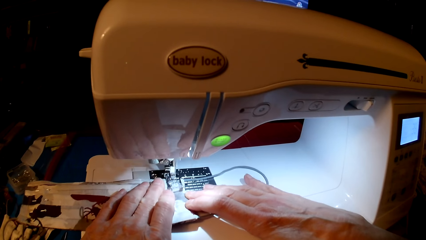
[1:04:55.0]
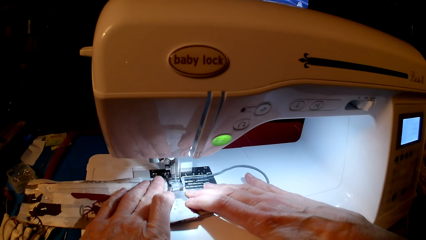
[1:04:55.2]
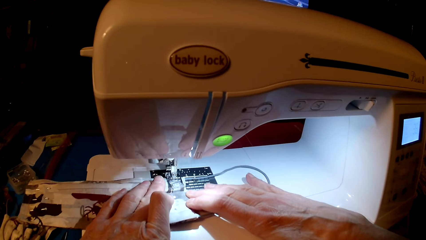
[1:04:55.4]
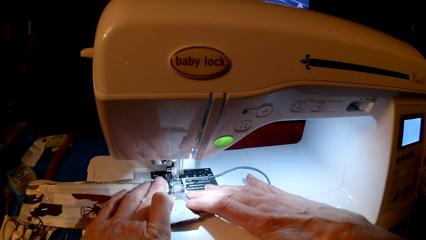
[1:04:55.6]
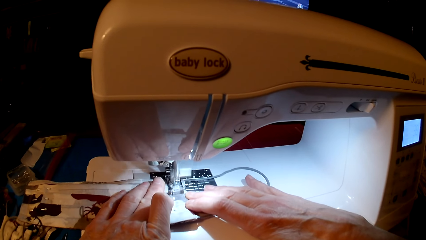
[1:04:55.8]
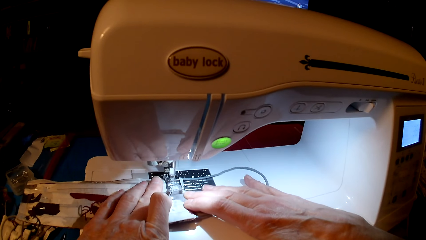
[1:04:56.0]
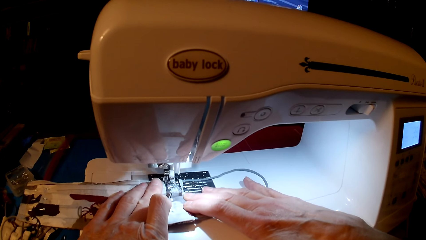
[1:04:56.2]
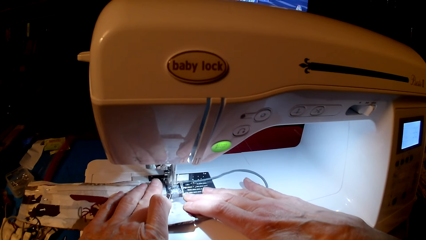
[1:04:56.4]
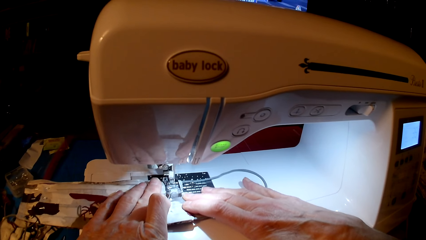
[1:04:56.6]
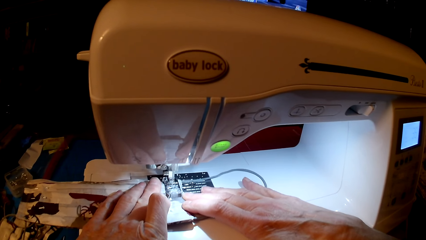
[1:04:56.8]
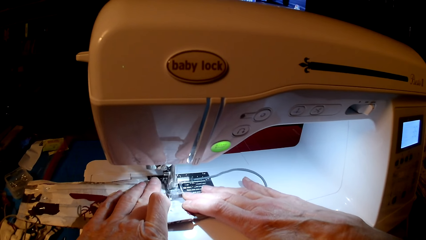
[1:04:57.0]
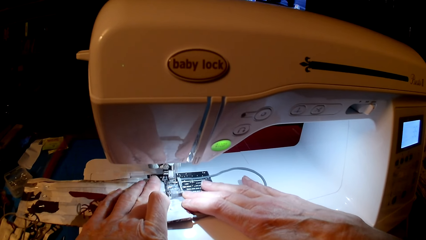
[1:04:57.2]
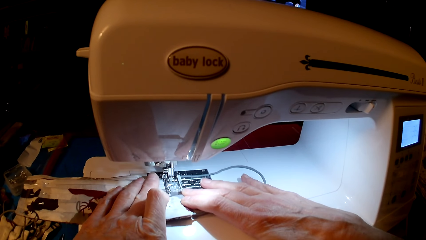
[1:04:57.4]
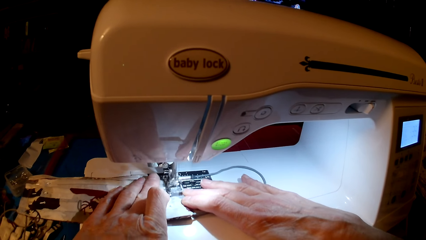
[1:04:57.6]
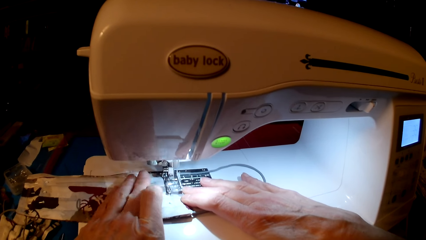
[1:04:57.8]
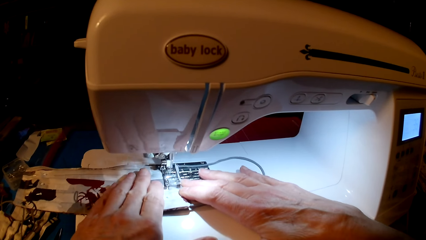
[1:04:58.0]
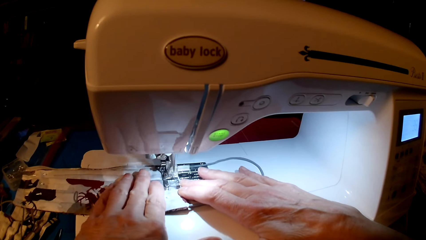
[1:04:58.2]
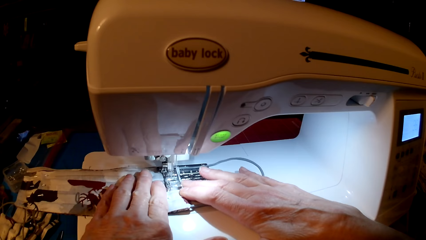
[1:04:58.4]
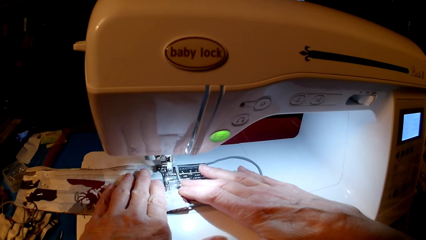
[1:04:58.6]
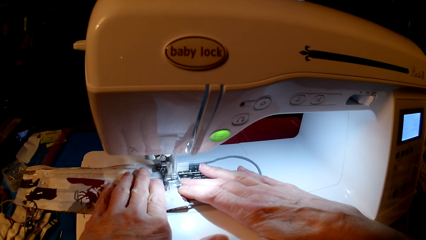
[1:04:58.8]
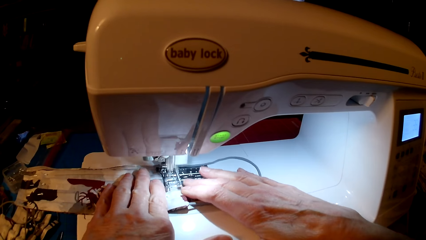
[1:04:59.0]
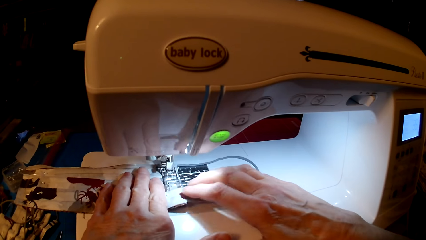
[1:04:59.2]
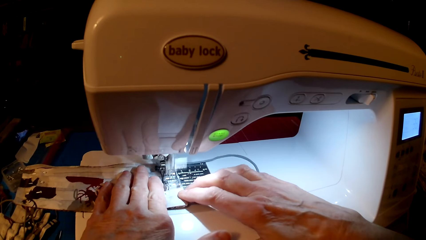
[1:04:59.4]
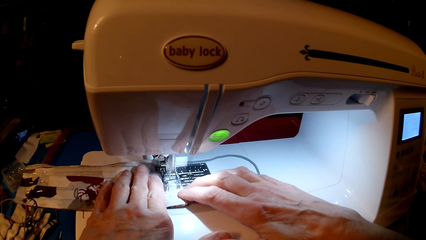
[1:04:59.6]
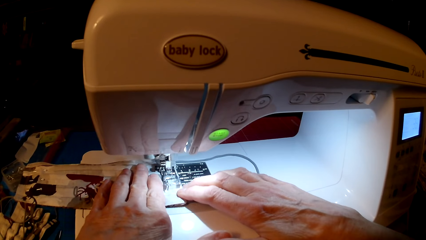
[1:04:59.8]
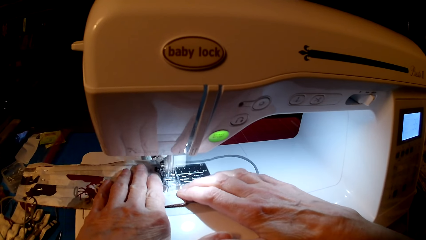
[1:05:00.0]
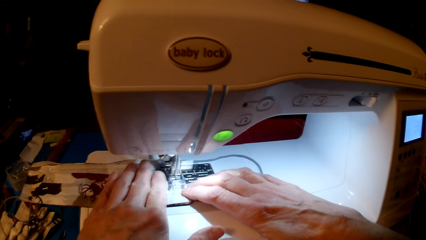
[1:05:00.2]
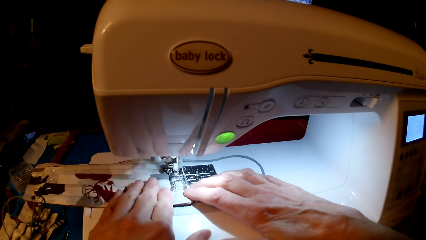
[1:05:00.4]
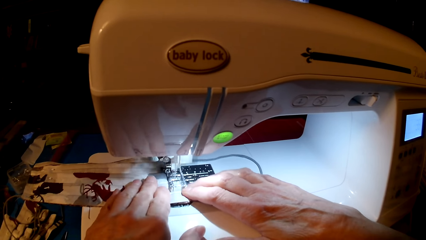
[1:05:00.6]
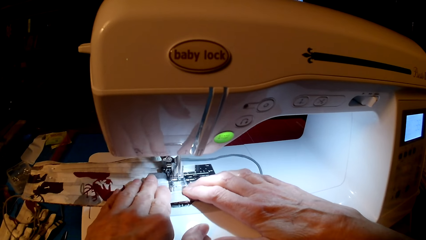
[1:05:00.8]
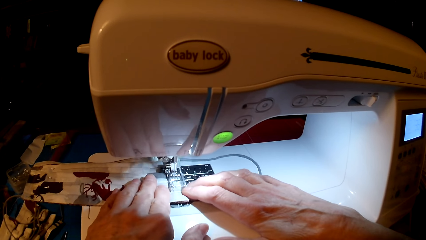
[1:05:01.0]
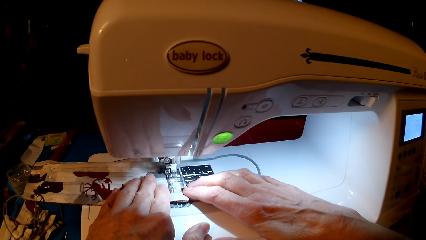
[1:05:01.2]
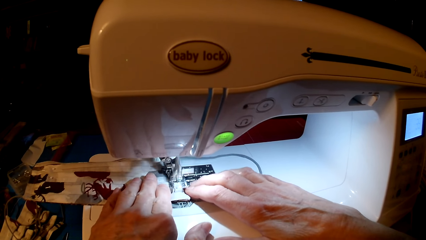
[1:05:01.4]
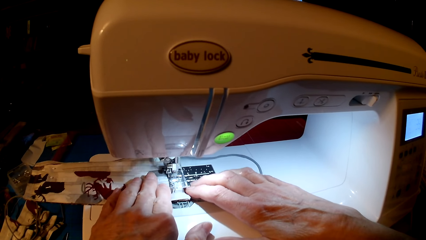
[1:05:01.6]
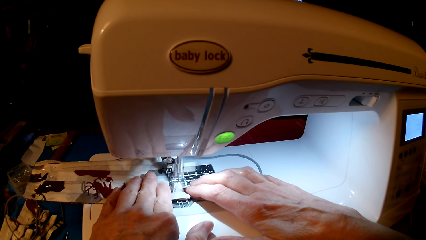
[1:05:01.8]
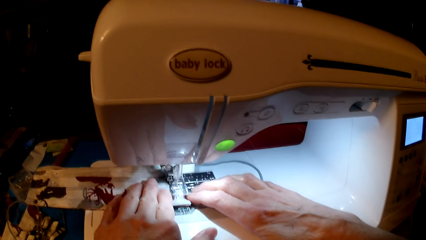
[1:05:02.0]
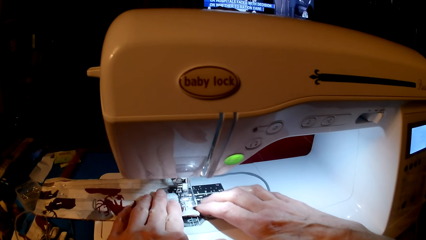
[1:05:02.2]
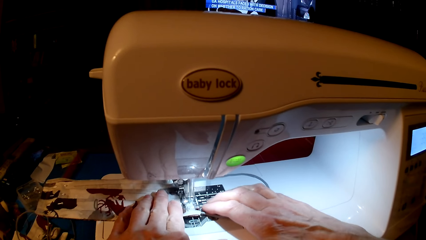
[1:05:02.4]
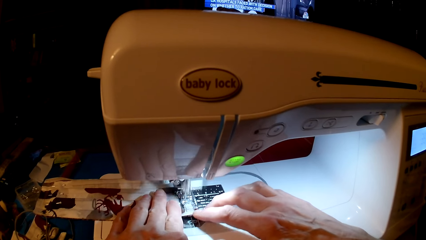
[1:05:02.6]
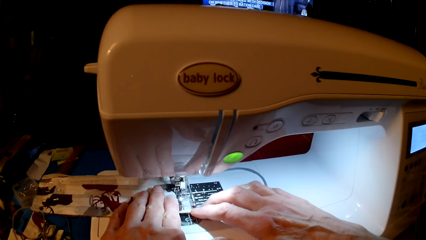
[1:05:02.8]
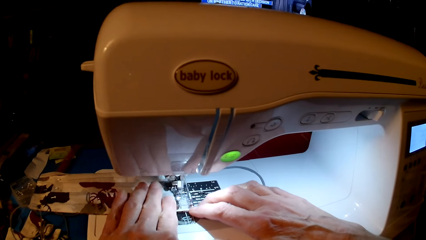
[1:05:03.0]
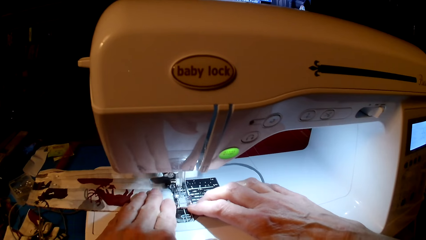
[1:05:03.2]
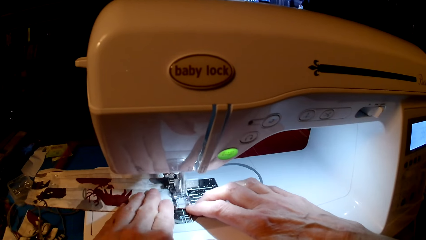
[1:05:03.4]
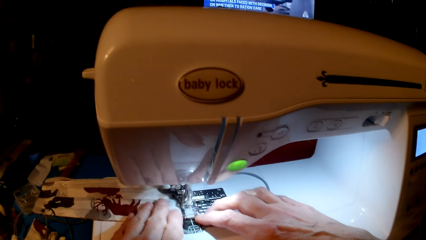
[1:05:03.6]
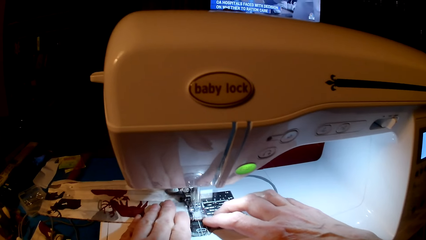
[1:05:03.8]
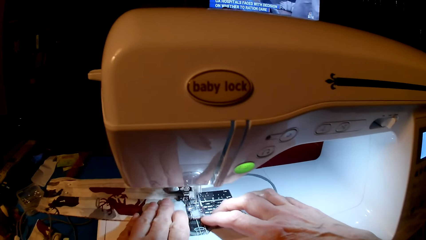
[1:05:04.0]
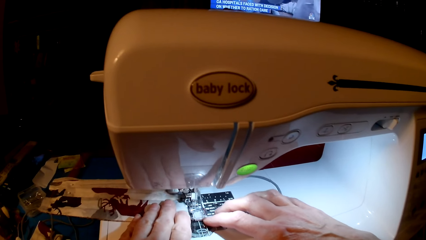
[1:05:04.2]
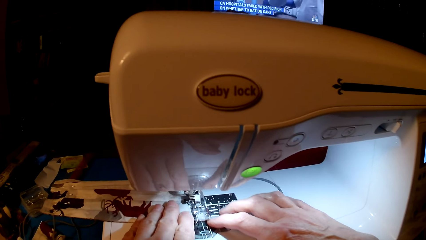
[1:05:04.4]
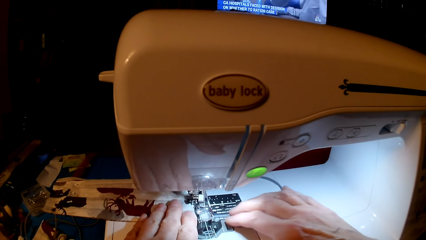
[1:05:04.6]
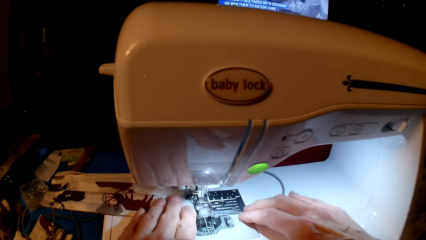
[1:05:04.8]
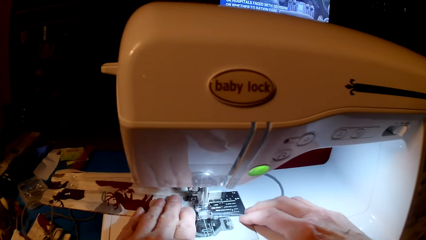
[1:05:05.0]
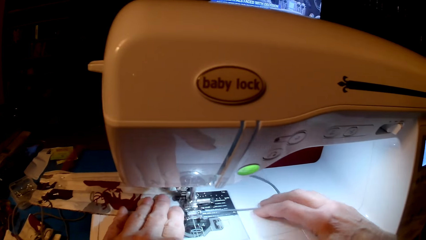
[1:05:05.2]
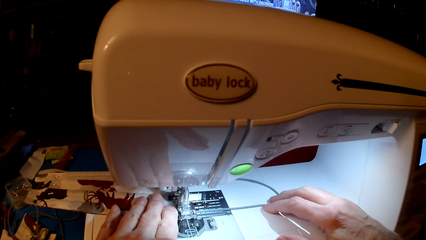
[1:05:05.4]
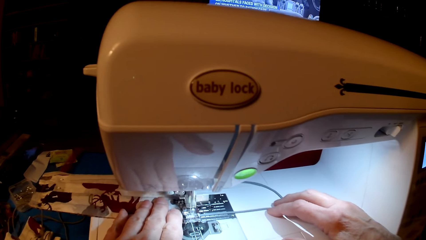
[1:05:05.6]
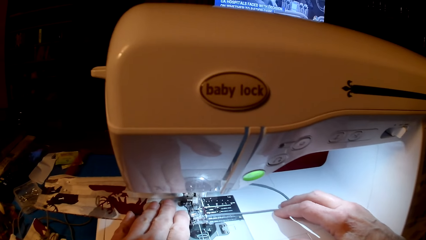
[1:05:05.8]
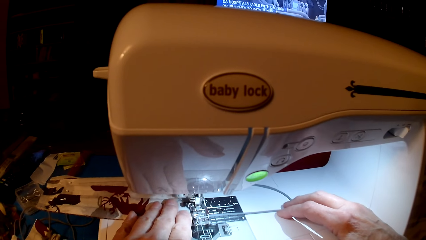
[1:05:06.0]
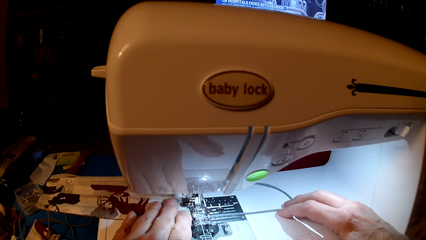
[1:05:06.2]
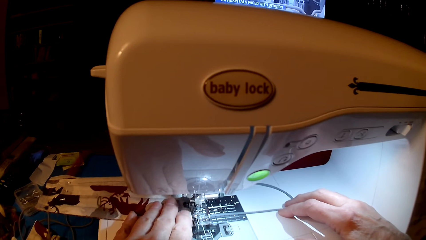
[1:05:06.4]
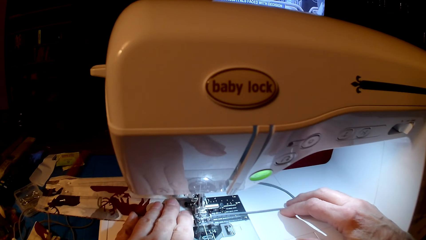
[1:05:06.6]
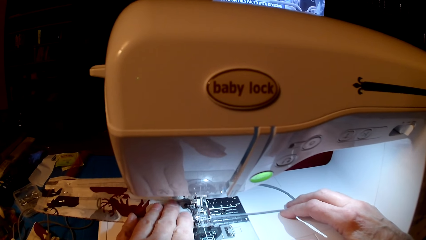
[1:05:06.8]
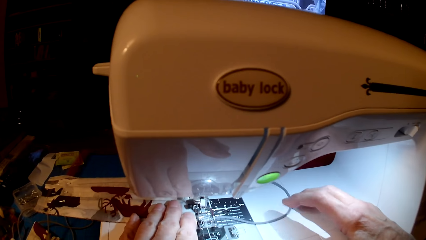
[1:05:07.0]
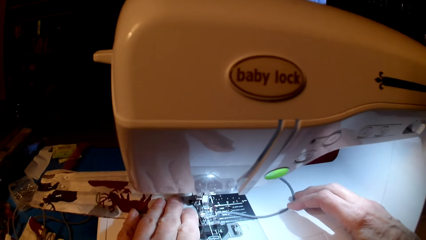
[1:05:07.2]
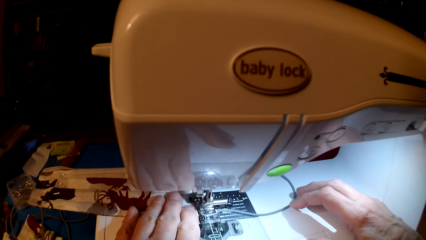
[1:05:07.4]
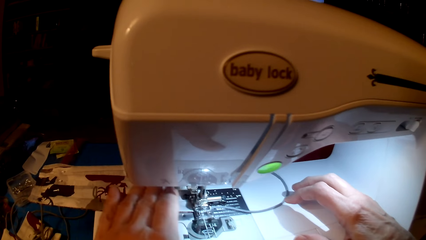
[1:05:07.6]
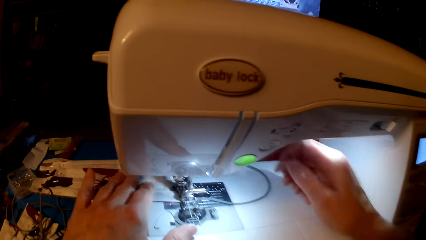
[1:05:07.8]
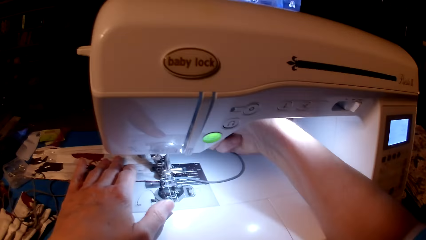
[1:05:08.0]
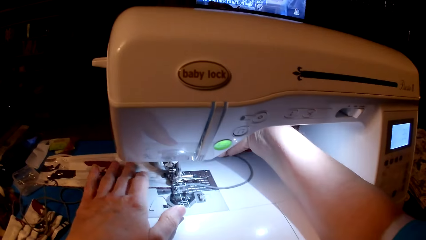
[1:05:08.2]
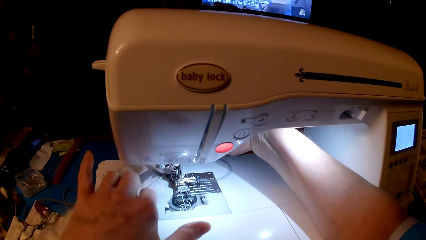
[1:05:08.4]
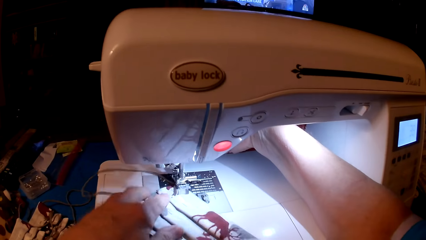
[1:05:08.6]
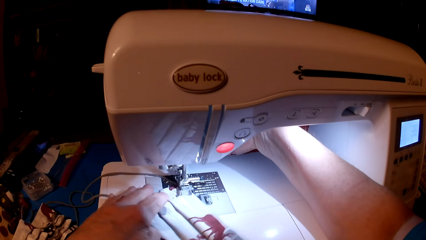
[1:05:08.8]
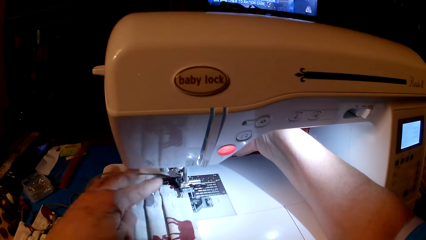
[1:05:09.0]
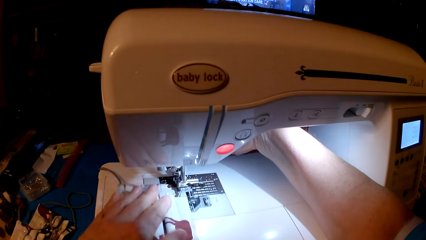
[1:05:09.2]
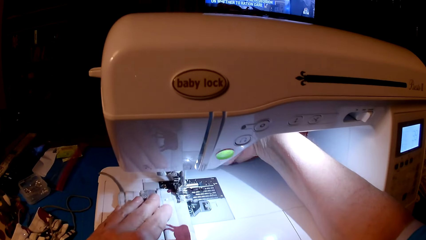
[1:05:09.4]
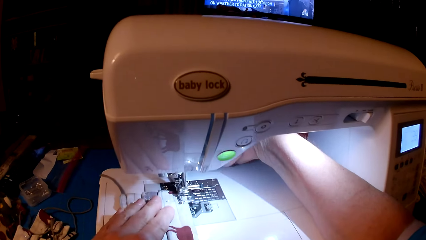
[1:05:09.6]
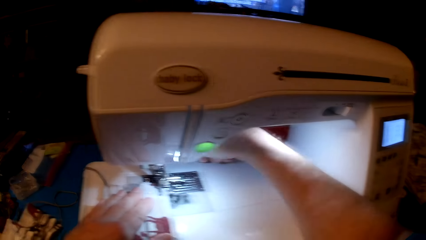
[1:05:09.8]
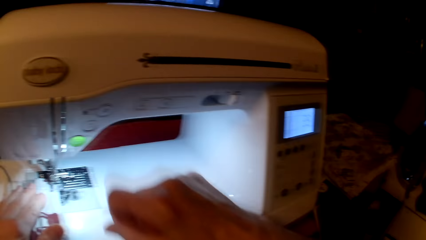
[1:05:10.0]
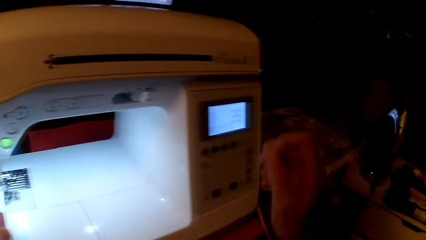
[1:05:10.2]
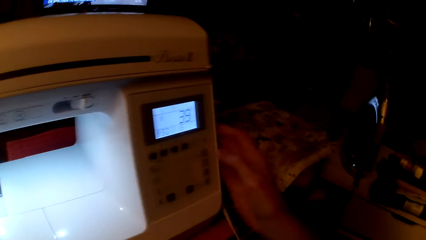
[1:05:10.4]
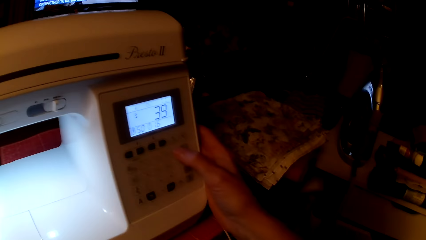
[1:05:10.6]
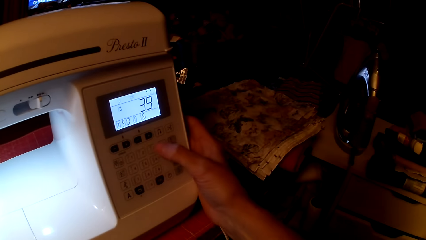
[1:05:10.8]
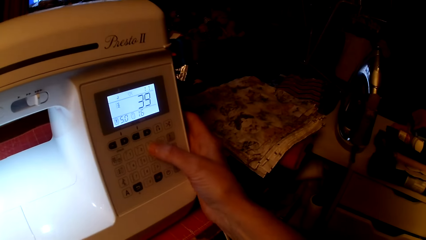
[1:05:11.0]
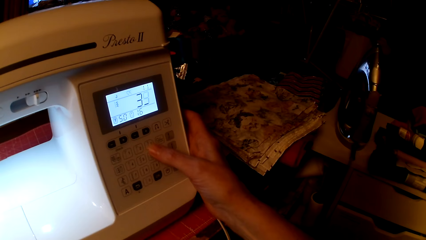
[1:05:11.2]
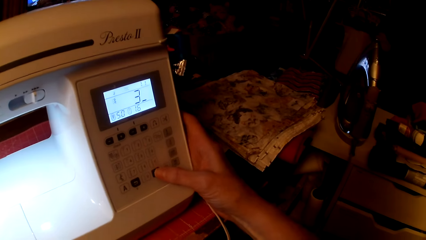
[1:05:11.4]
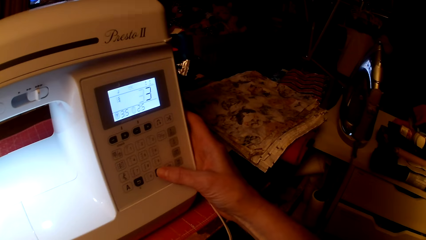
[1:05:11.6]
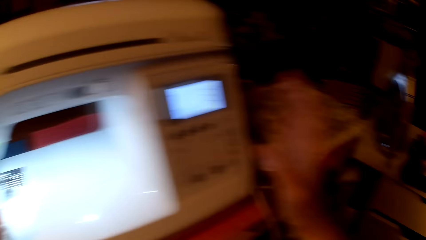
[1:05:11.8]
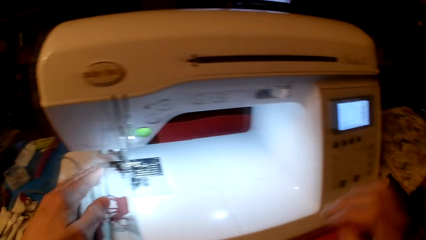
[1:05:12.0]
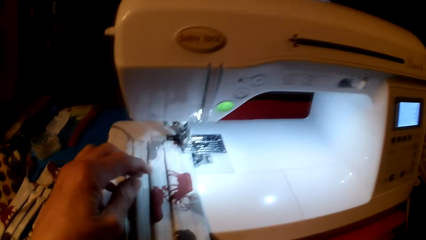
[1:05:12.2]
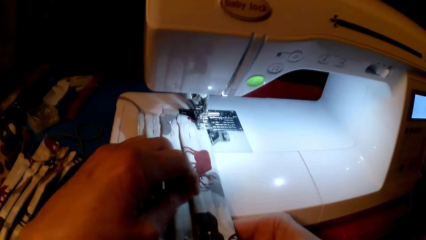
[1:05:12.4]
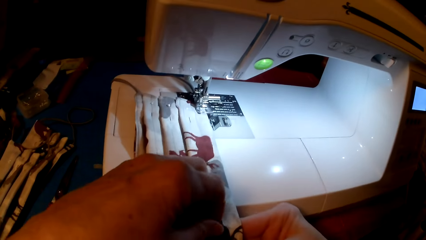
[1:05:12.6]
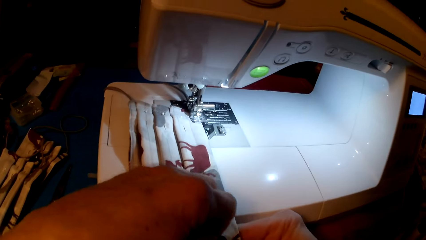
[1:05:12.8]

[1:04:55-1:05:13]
The camera wearer rolls fabric. They set the sewing machine. They press the sewing machine.
